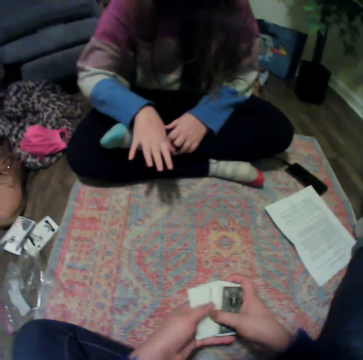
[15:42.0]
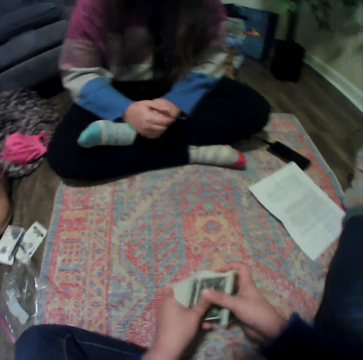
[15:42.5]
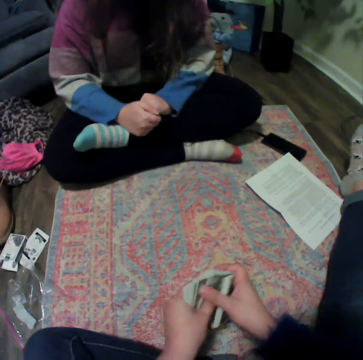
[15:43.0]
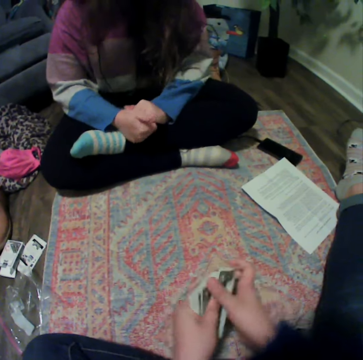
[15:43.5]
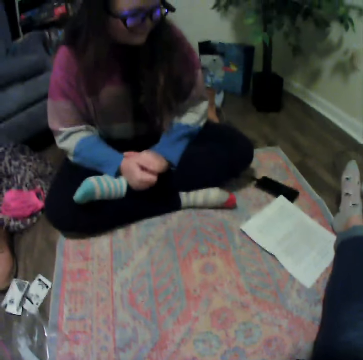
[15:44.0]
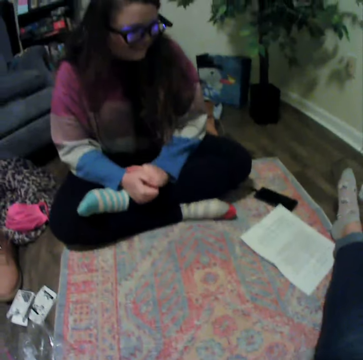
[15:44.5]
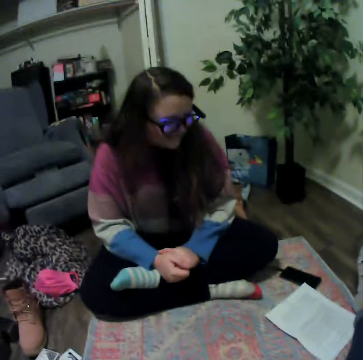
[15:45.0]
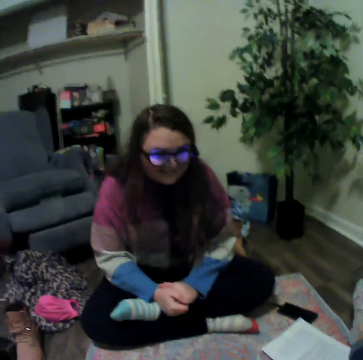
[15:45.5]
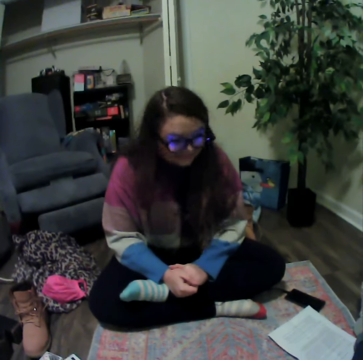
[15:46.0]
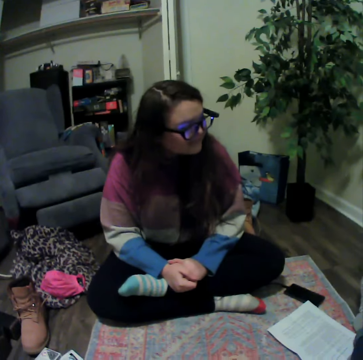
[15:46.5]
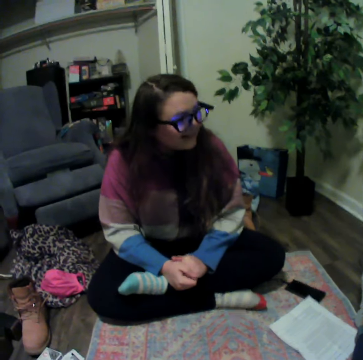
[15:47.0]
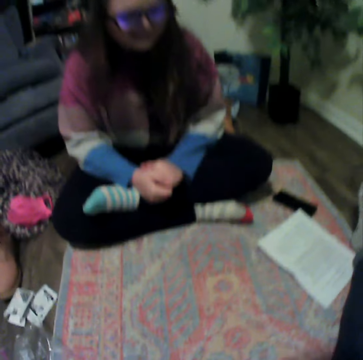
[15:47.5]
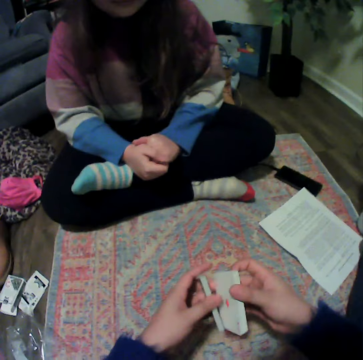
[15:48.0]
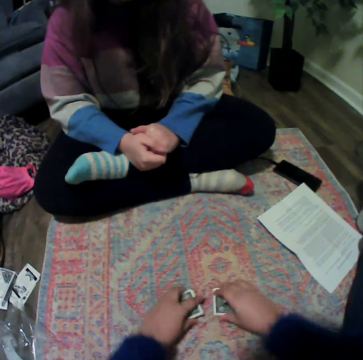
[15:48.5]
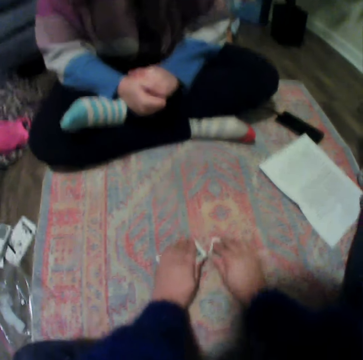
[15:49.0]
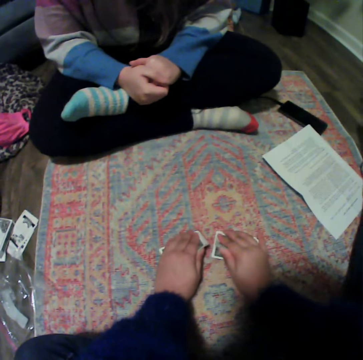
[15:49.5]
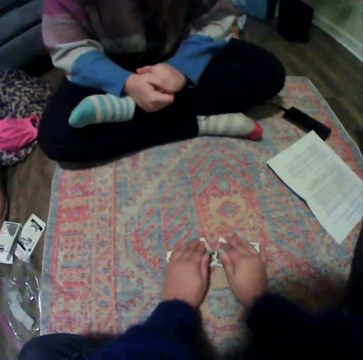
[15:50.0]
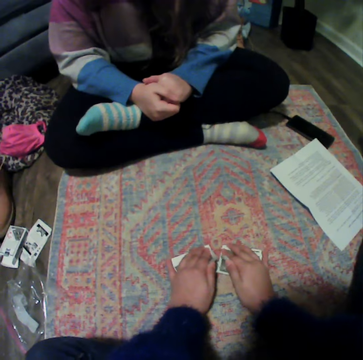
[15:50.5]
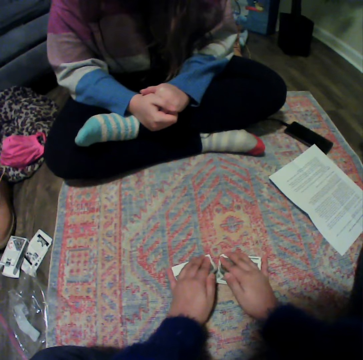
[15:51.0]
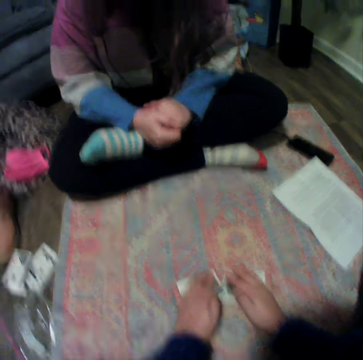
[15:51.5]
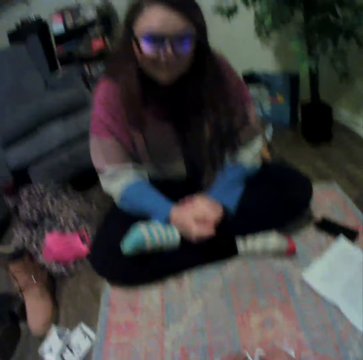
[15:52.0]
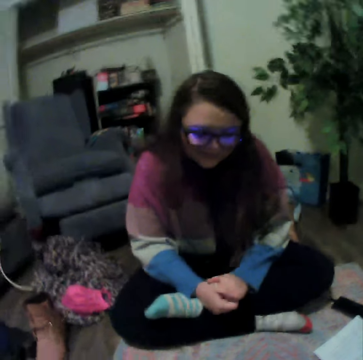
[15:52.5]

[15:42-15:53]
A lady talks with the camera wearer. The camera wearer holds the cards. The lady talks with the camera wearer. The camera wearer puts the cards down. They play the poker cards.

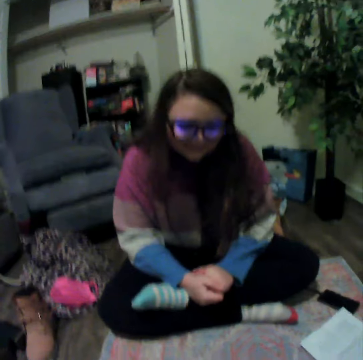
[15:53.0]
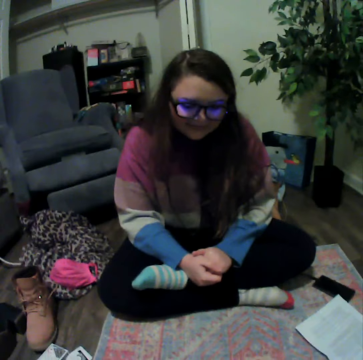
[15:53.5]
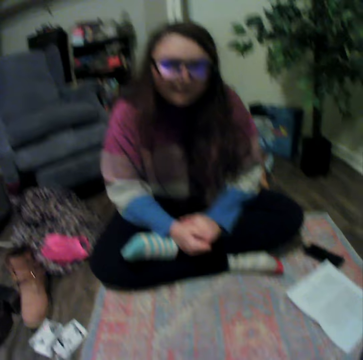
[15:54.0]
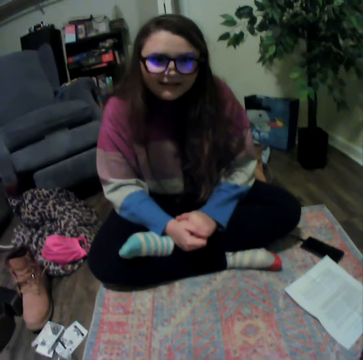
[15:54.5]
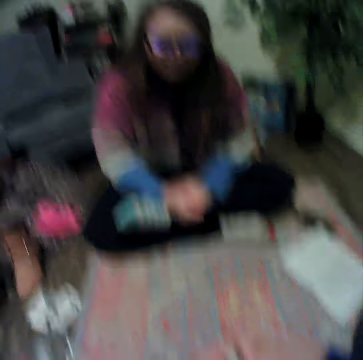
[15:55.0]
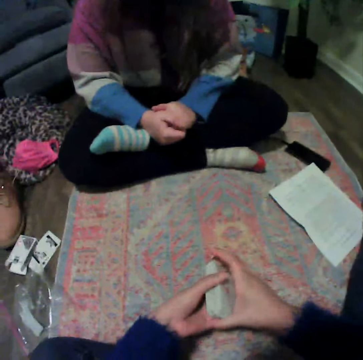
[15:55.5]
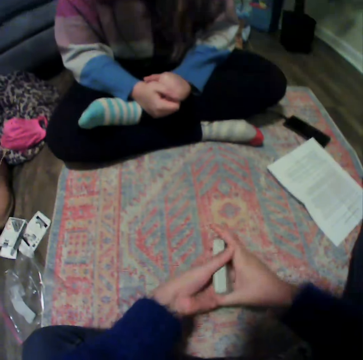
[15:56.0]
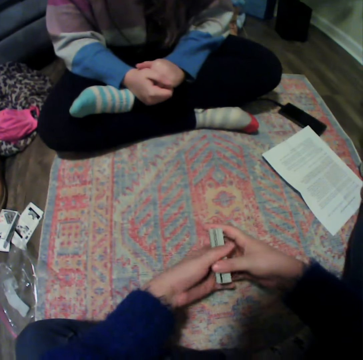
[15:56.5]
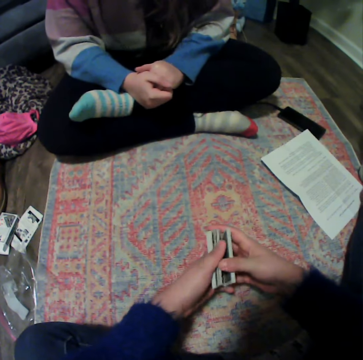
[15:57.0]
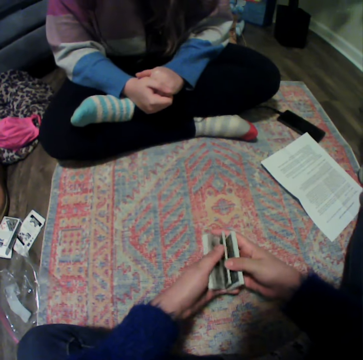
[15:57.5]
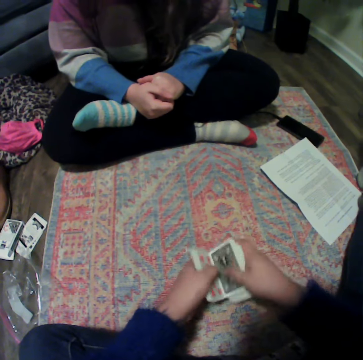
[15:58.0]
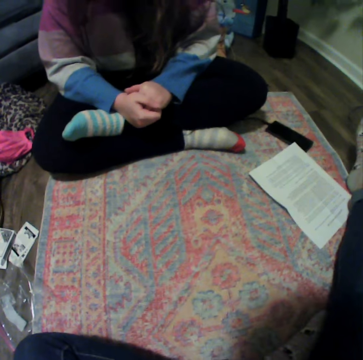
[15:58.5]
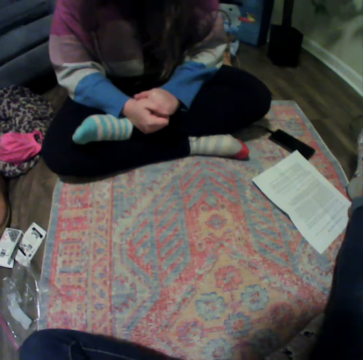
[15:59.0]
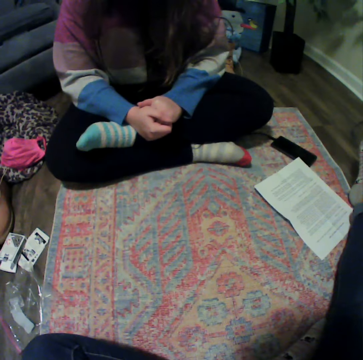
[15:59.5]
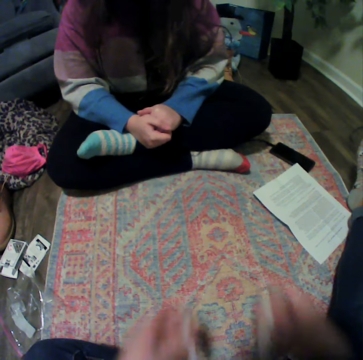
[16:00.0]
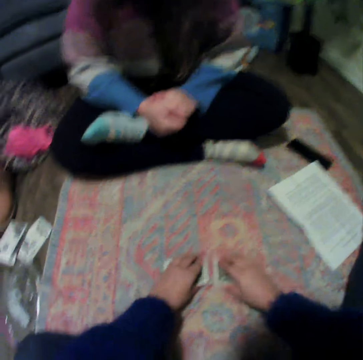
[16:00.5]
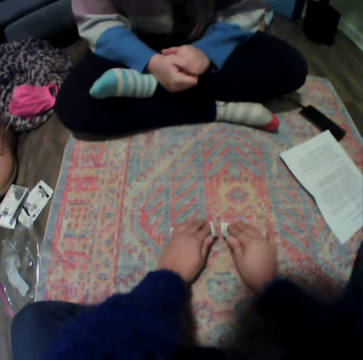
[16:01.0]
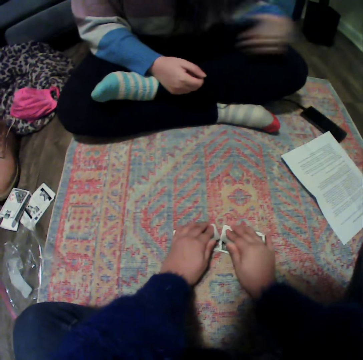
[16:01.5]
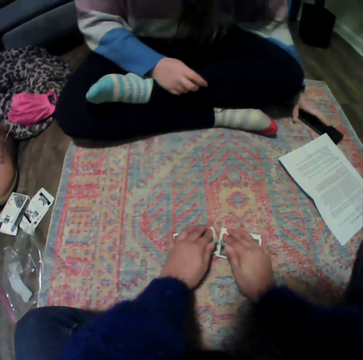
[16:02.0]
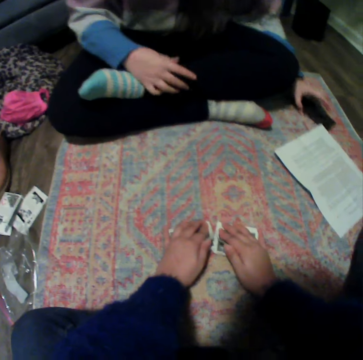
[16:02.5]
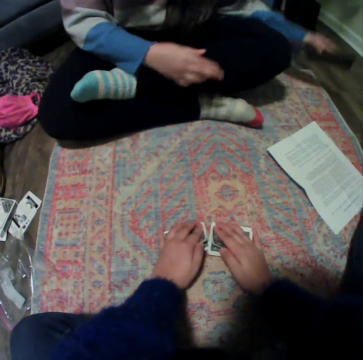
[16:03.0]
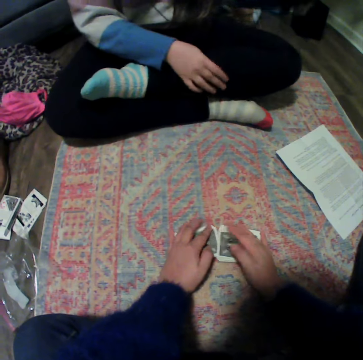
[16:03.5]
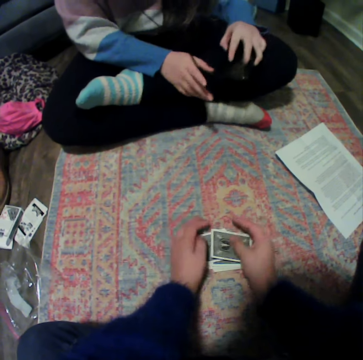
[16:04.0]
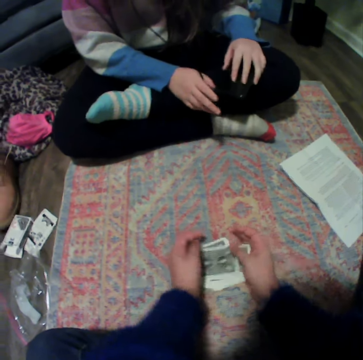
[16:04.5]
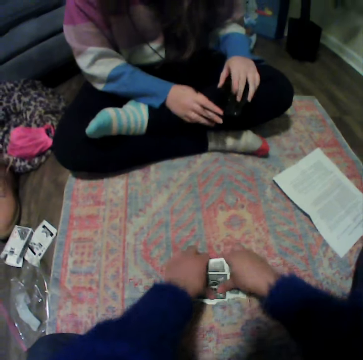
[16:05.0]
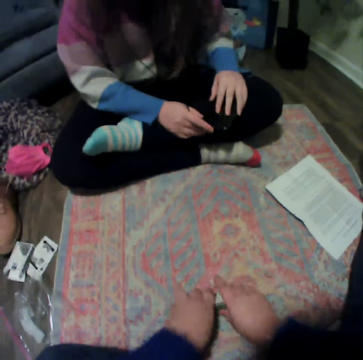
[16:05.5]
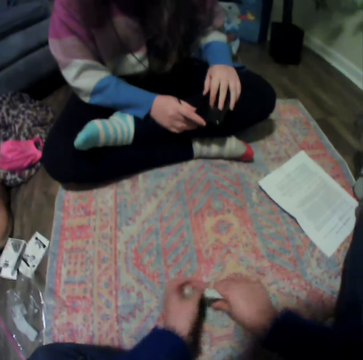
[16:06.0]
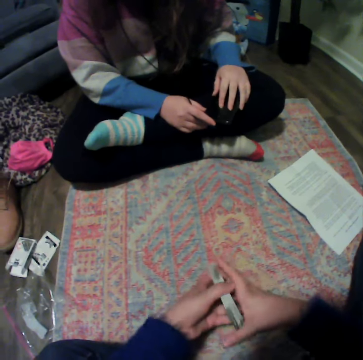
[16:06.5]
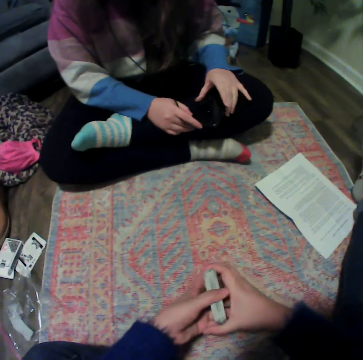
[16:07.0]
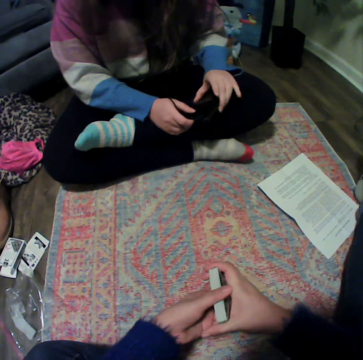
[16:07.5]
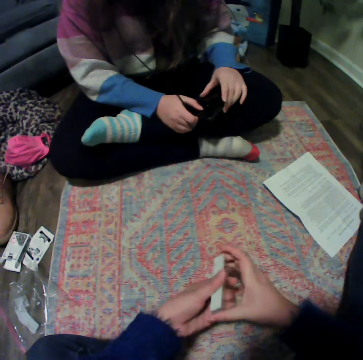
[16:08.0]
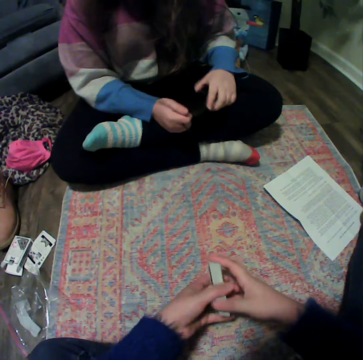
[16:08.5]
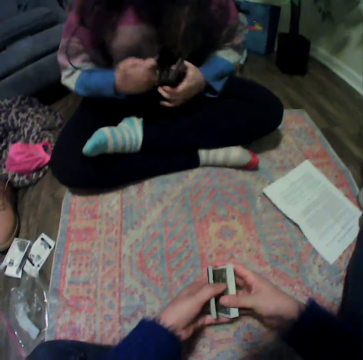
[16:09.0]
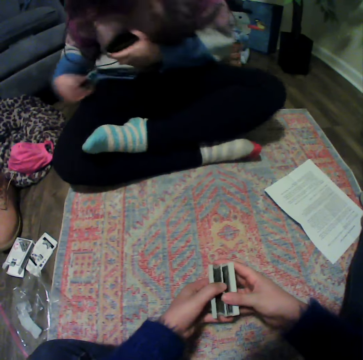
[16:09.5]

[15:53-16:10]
The camera wearer talks with a lady. They hold the cards. They put the cards away. They play the poker cards. The lady picks up the phone. The camera wearer arranges the cards. The lady holds the phone. The camera wearer plays the poker cards. They arrange the cards again. They hold the cards.

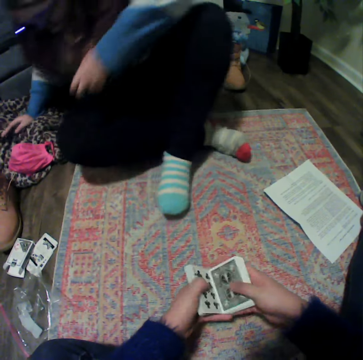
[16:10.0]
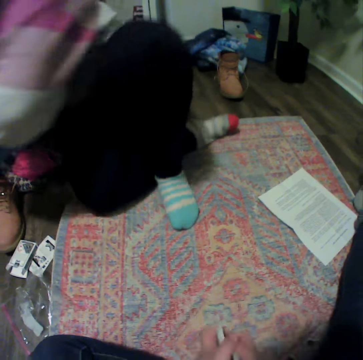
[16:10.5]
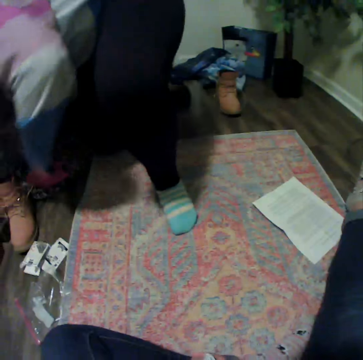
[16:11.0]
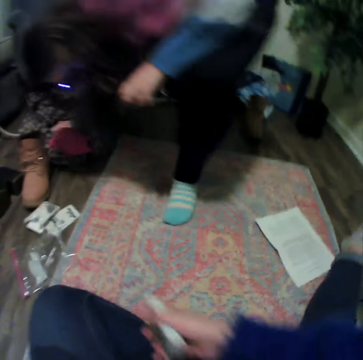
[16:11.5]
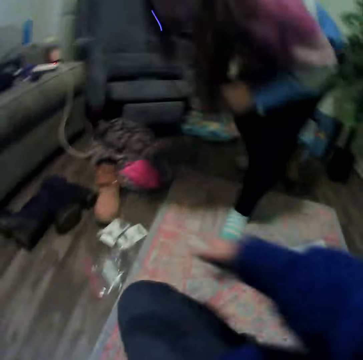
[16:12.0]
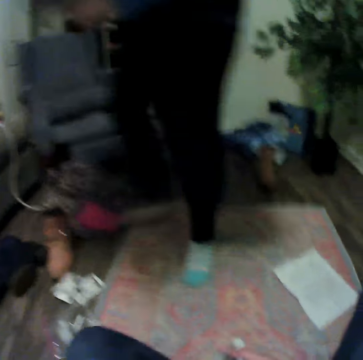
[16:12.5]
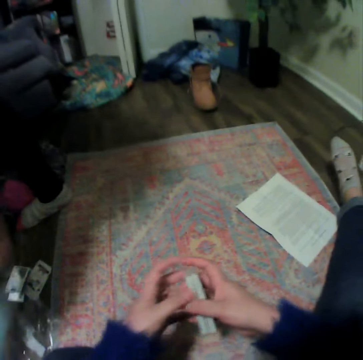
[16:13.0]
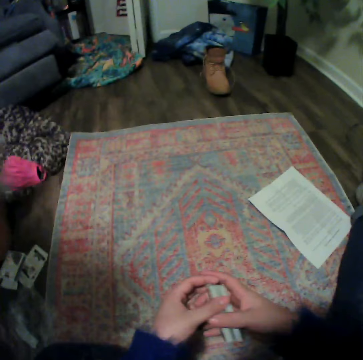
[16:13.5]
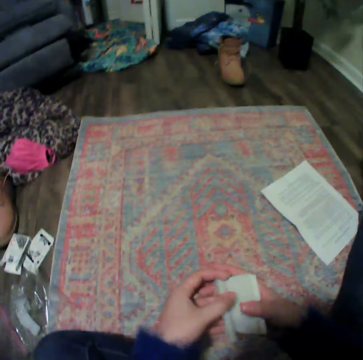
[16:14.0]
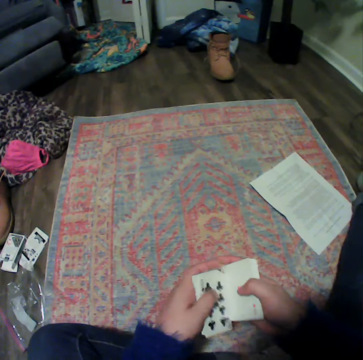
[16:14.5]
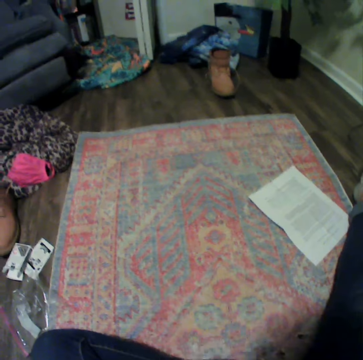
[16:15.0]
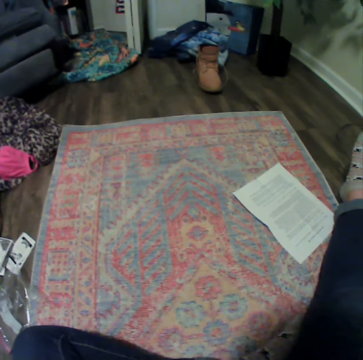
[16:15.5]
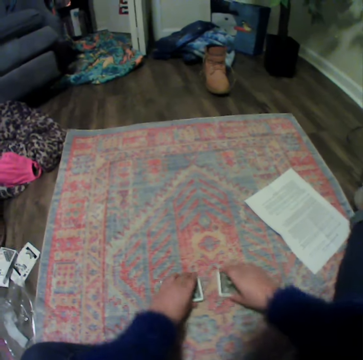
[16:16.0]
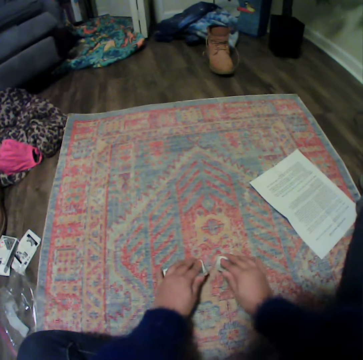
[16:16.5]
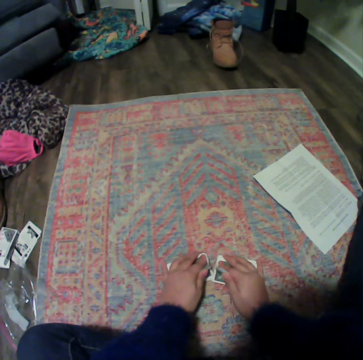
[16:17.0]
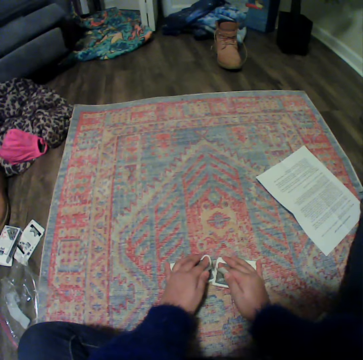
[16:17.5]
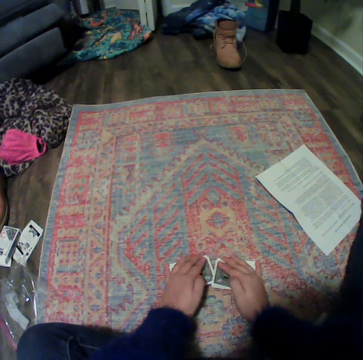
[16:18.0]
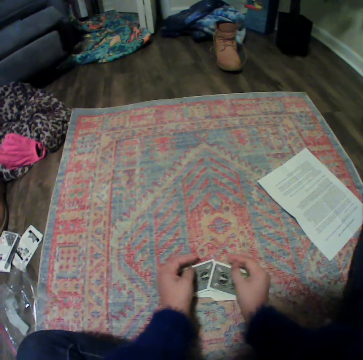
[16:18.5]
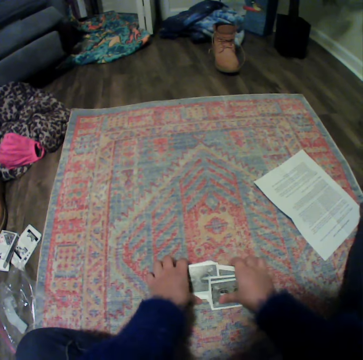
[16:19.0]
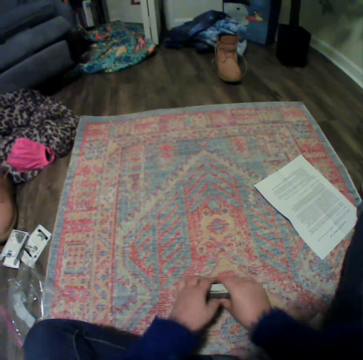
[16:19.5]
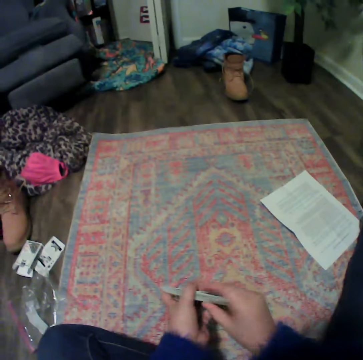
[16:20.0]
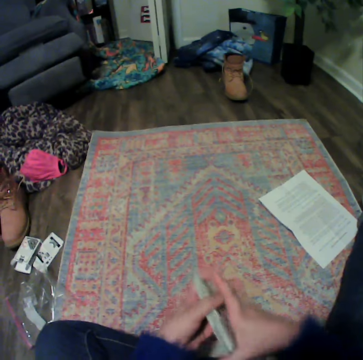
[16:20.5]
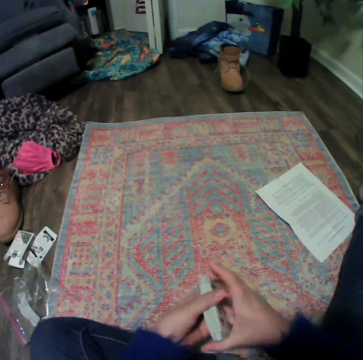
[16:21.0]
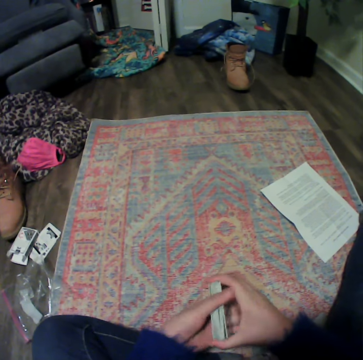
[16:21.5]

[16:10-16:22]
A lady holds something. The lady wakes up. The camera wearer holds the cards. They arrange the cards. They play the poker cards. They arrange the cards again. They pick up the cards.
